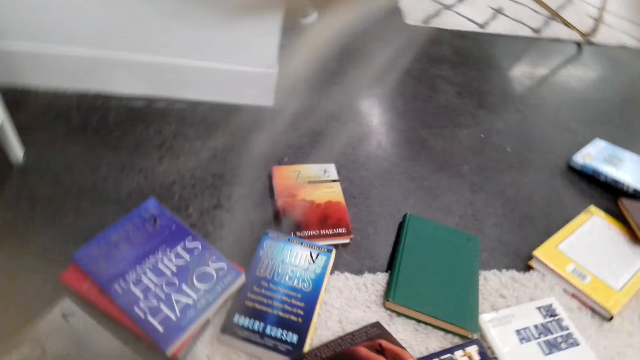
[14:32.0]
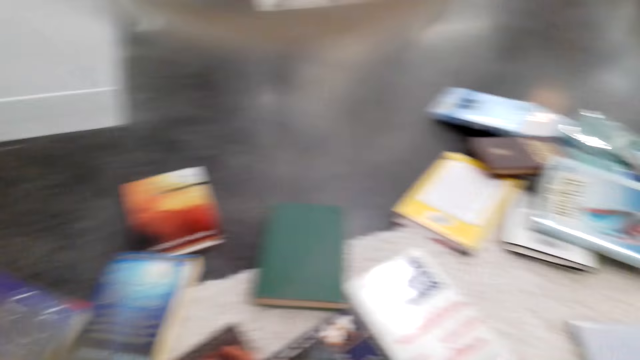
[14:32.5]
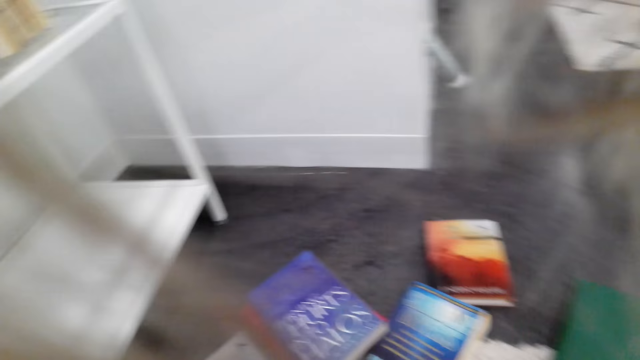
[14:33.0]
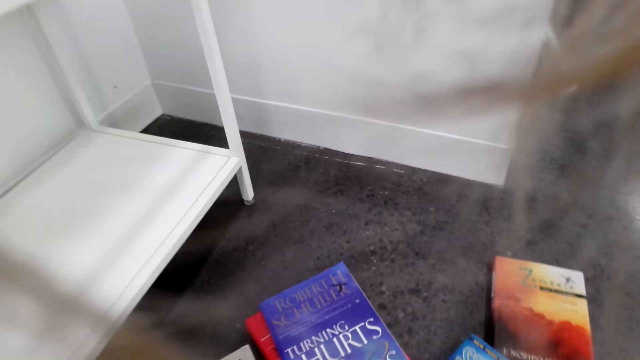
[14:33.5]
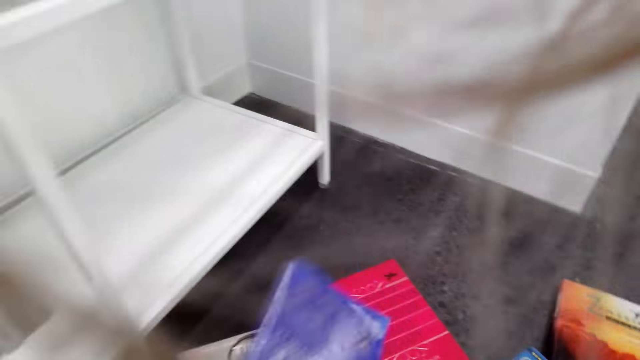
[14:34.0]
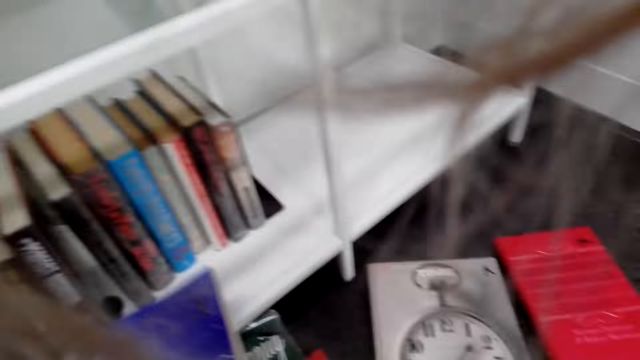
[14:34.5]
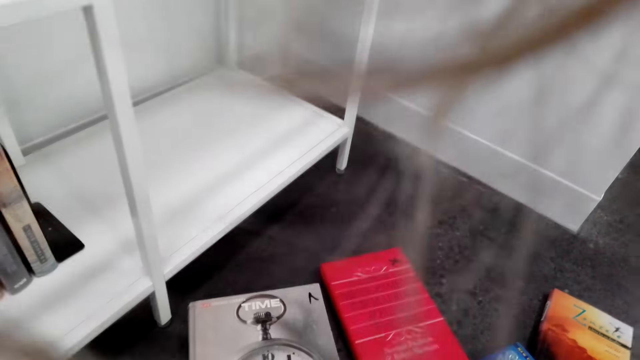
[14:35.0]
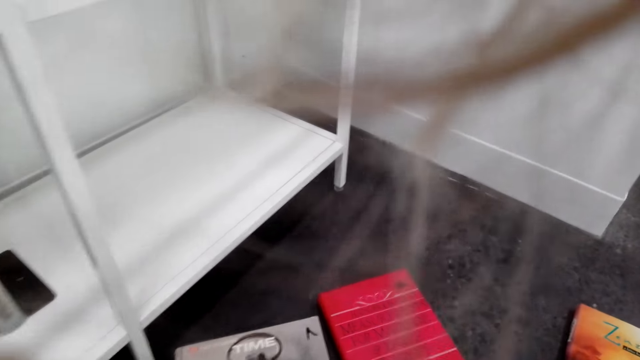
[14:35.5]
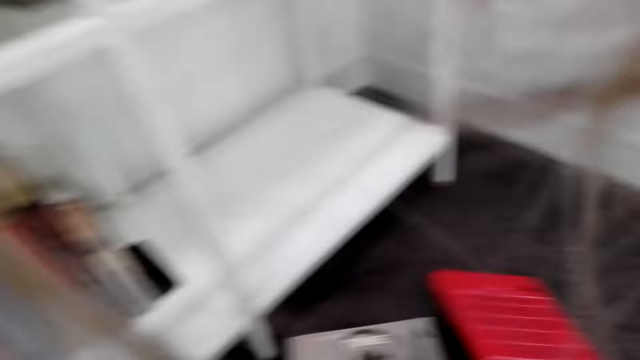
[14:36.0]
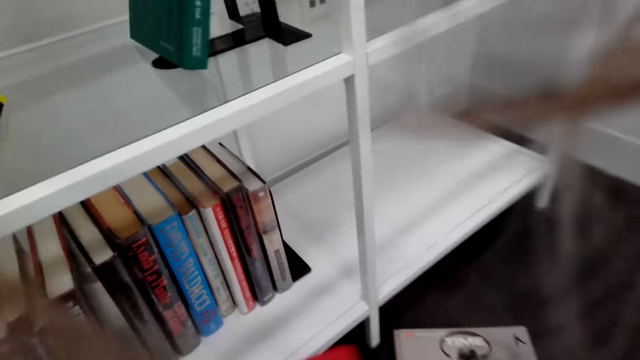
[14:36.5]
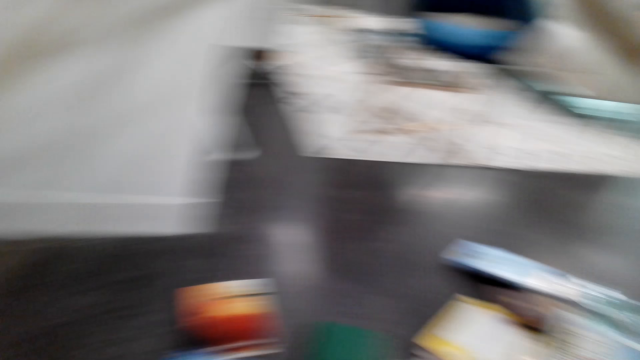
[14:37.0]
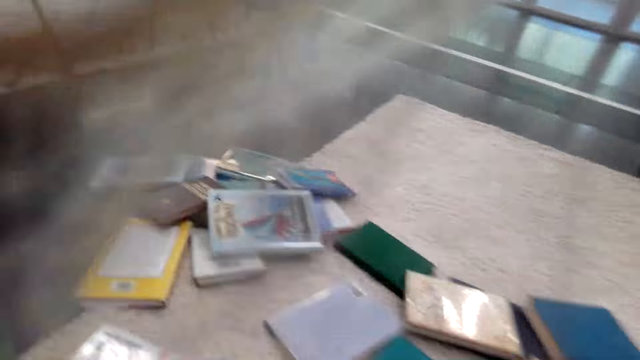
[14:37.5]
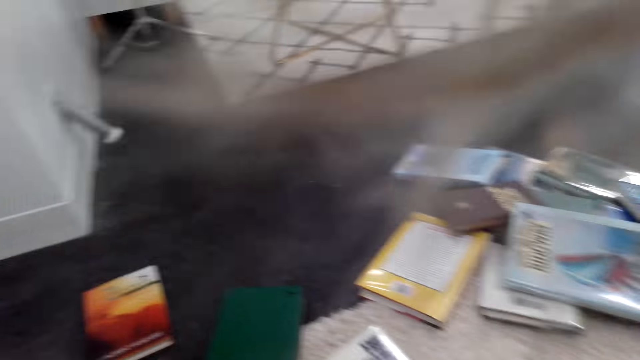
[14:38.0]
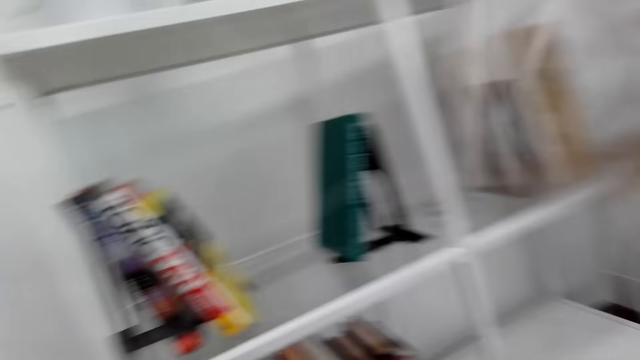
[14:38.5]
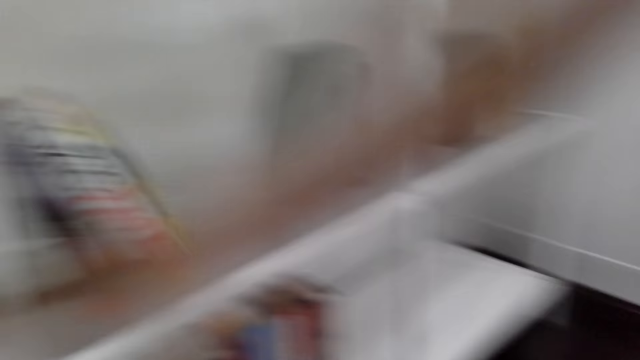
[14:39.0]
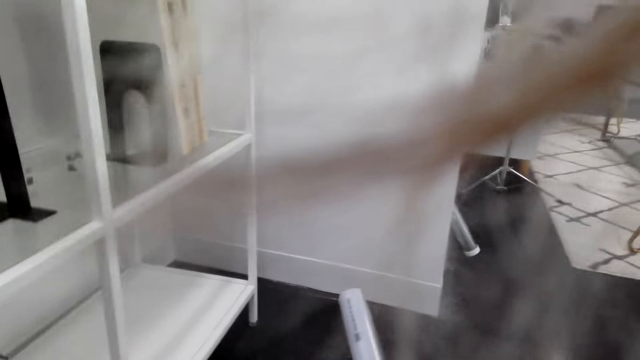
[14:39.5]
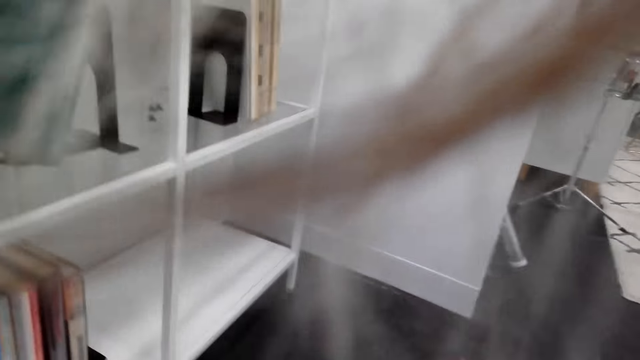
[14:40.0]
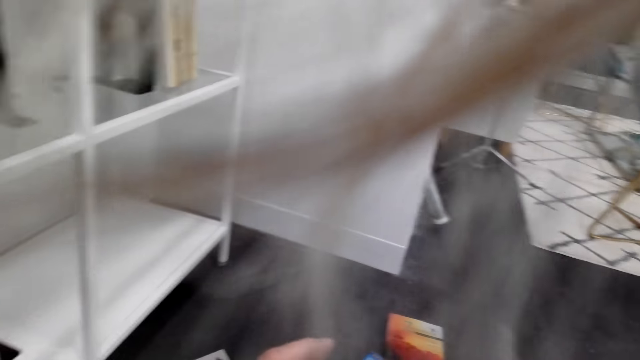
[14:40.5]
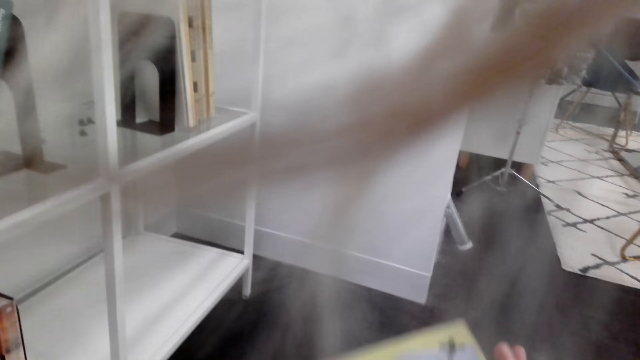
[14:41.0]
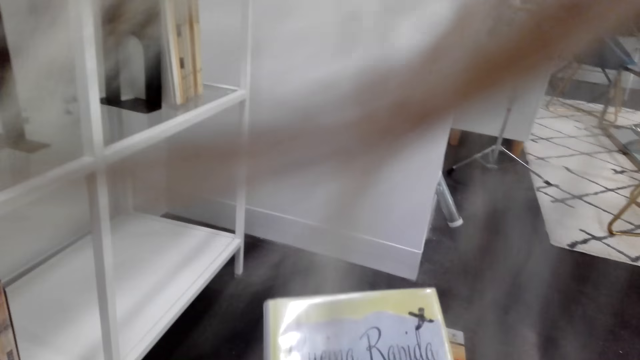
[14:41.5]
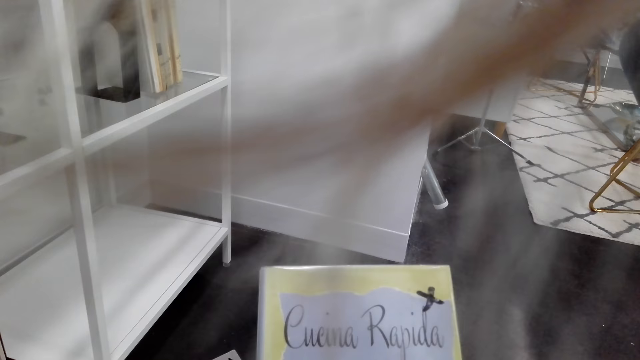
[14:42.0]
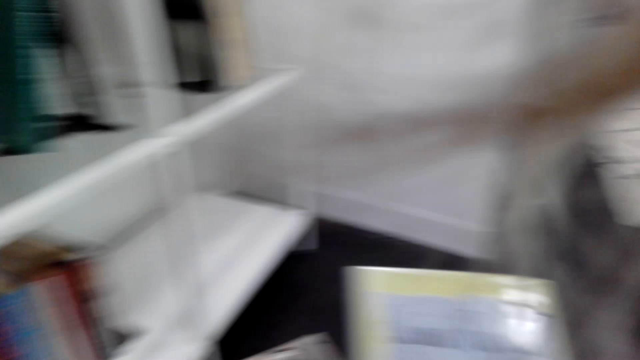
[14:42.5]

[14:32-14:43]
The camera wearer turns around. They look around the floor. They stare at the book on the floor. They pick the book on the floor. They look around the floor. They check the book. They look around the floor. They check the book.

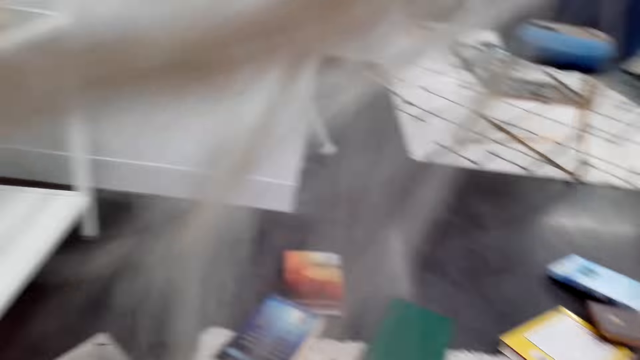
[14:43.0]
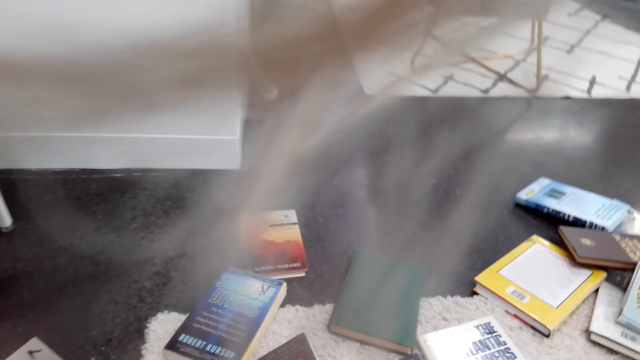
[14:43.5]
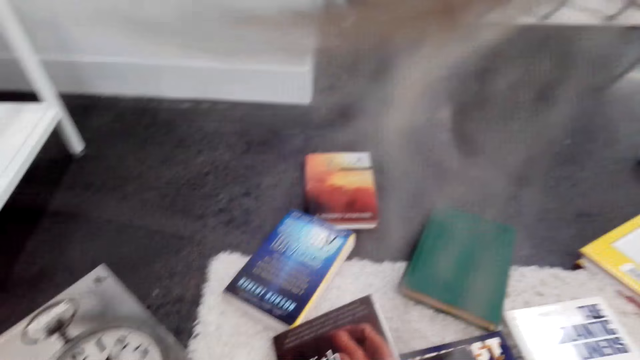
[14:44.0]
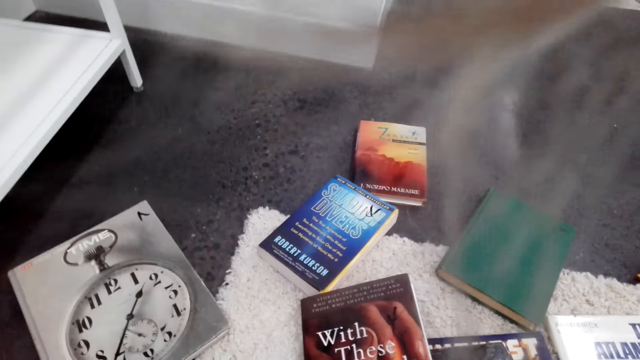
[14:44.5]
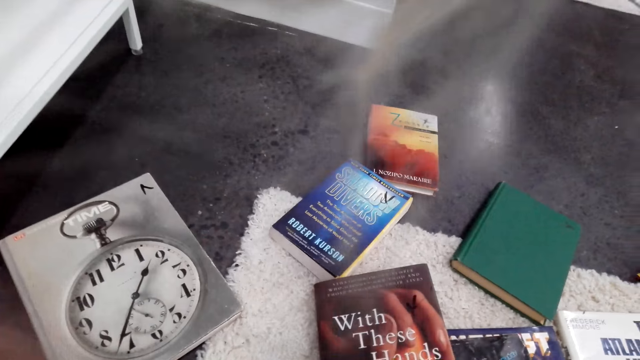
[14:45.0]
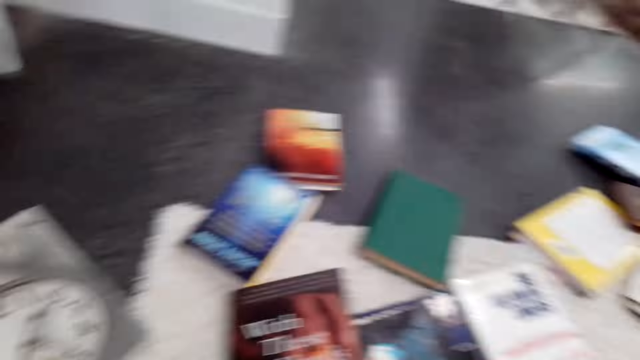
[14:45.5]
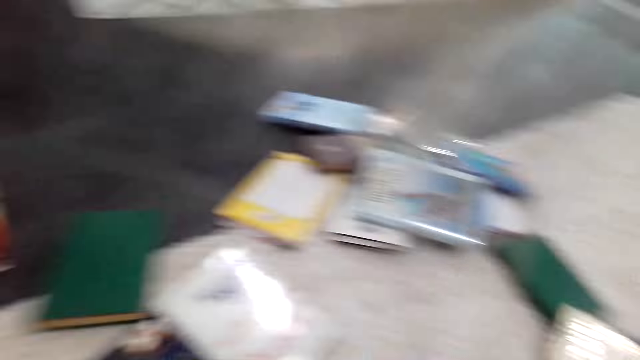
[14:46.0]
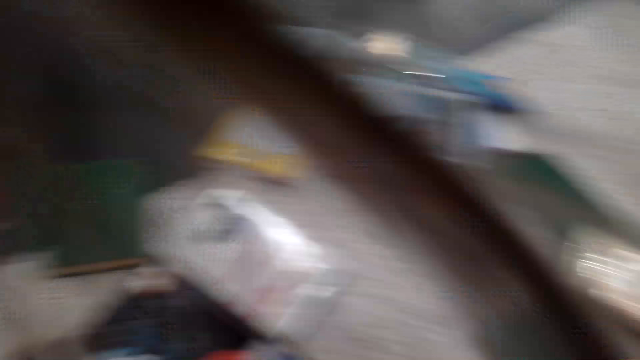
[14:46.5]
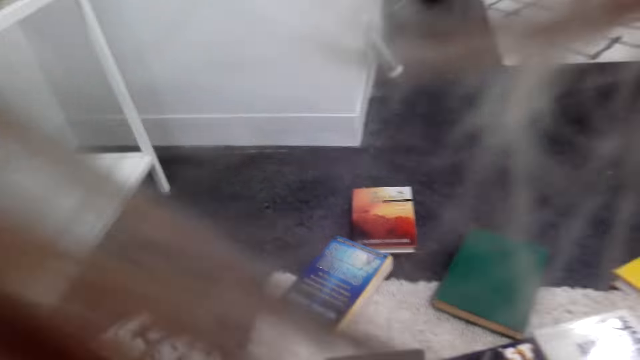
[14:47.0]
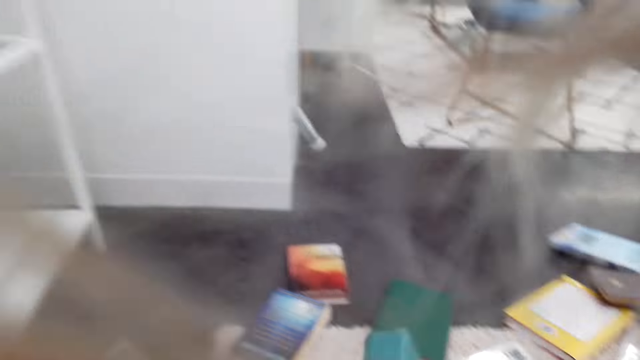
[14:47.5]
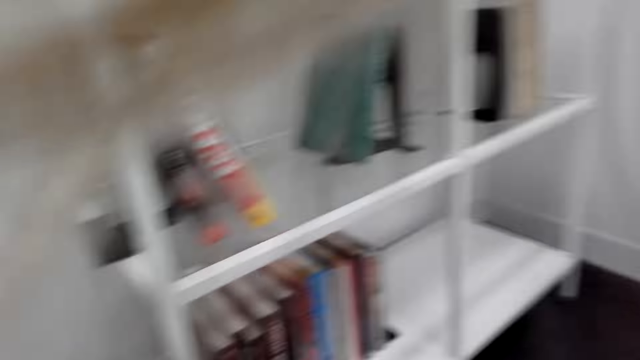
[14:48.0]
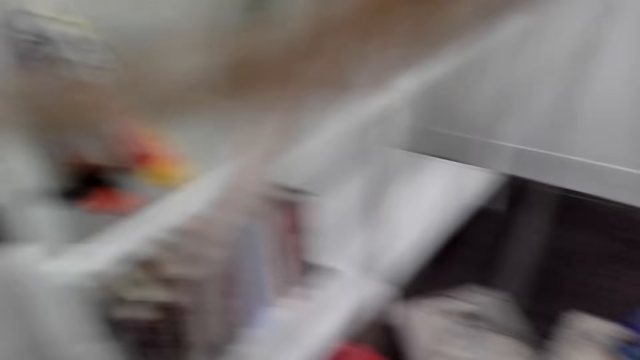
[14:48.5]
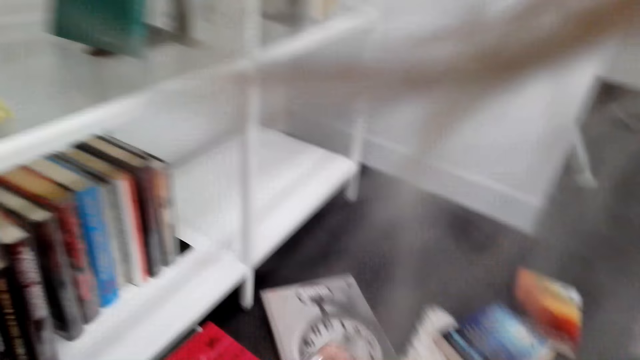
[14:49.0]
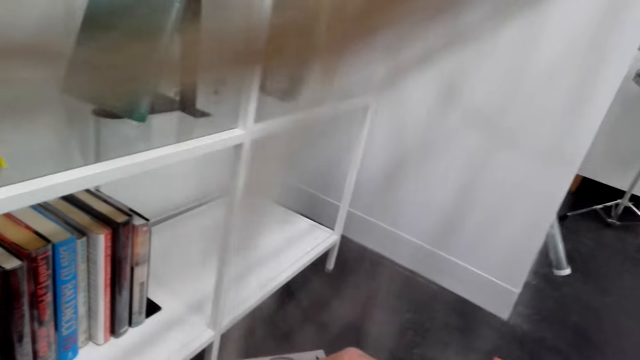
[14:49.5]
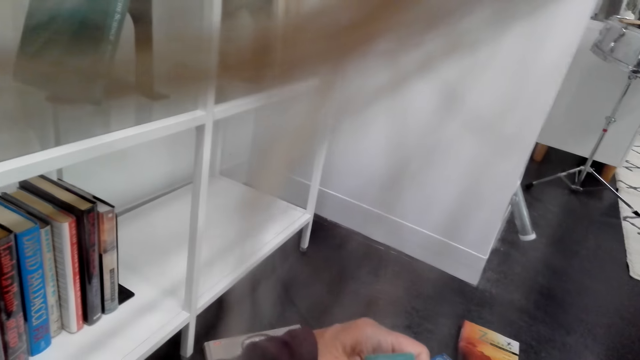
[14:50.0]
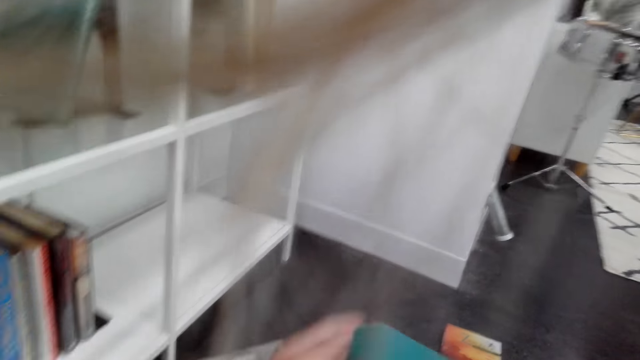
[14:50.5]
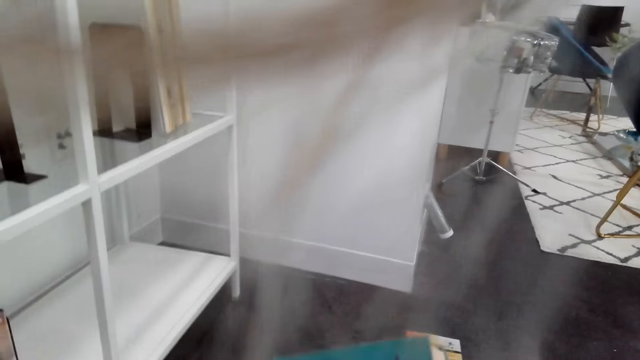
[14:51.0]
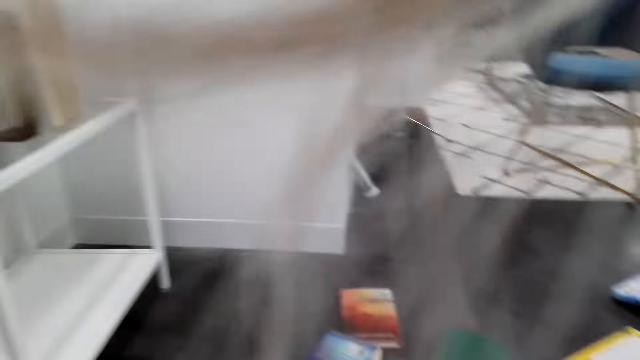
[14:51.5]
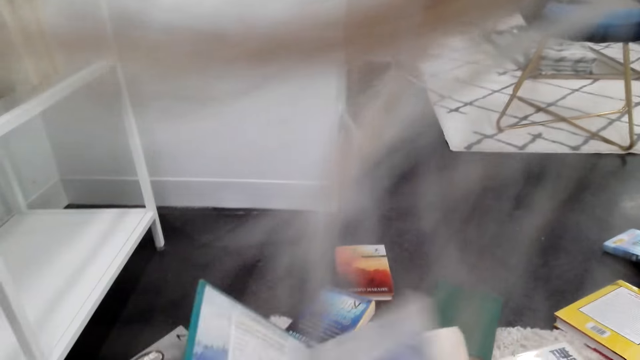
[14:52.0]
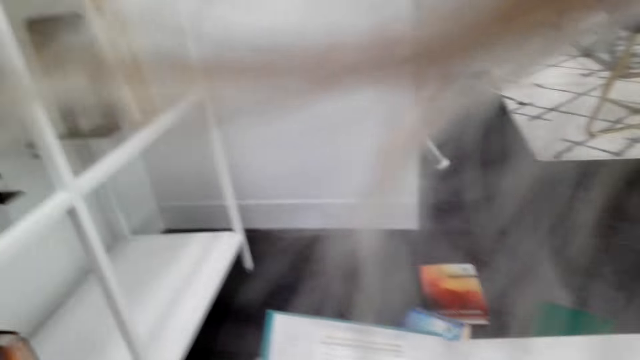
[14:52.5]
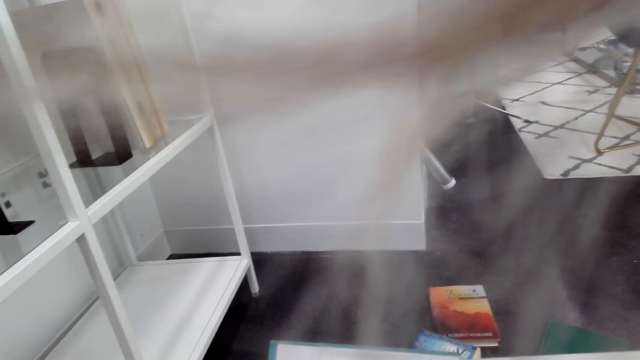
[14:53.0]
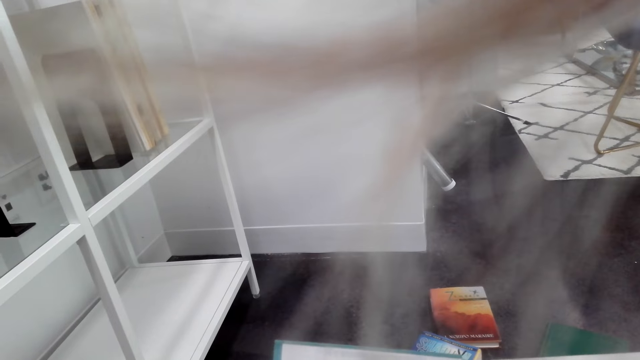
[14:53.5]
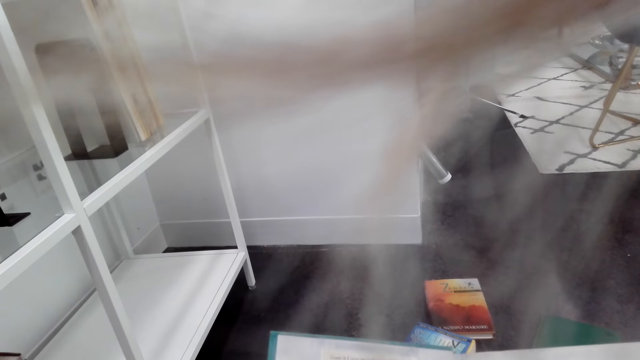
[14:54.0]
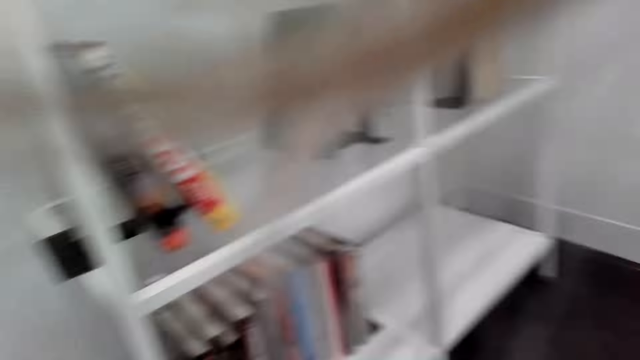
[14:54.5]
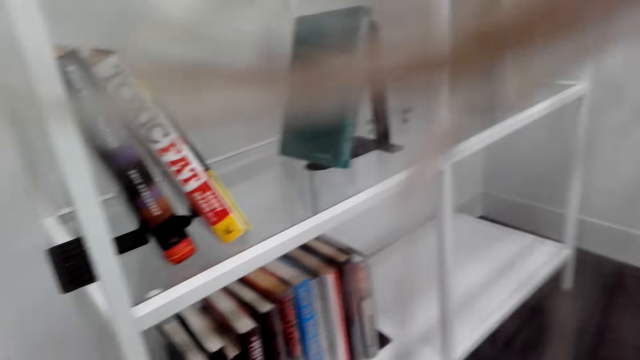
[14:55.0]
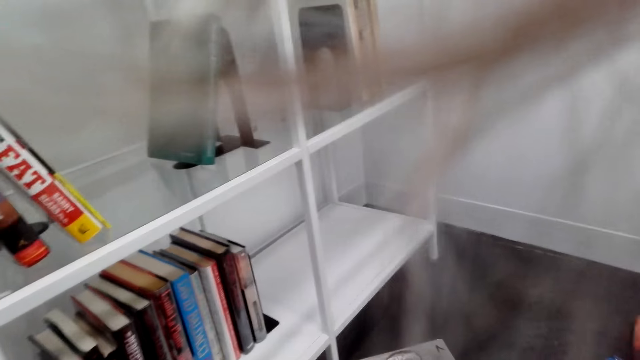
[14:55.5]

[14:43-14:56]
The camera wearer looks around the floor. They stare at the book on the floor. They pick a book. They look around the house. They hold the book. They open the book. They read the book. They look around the shelf.
